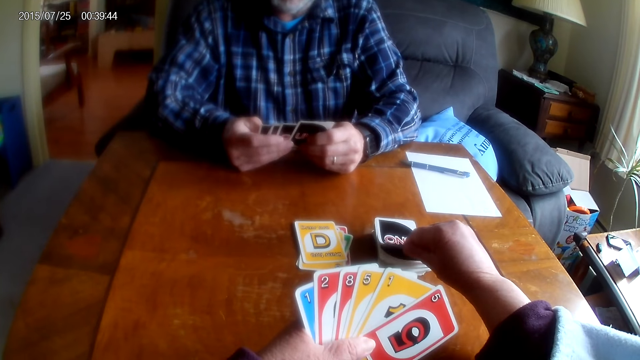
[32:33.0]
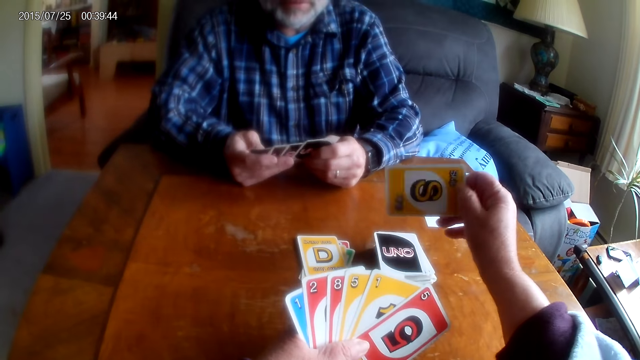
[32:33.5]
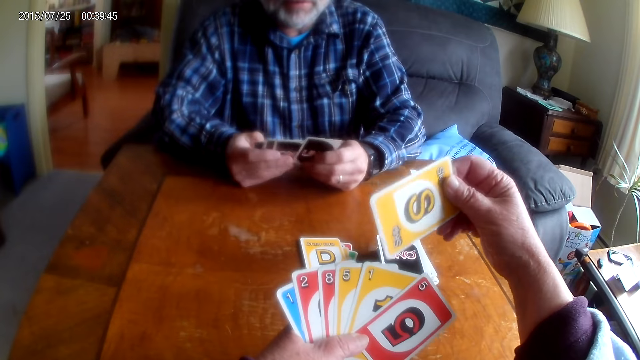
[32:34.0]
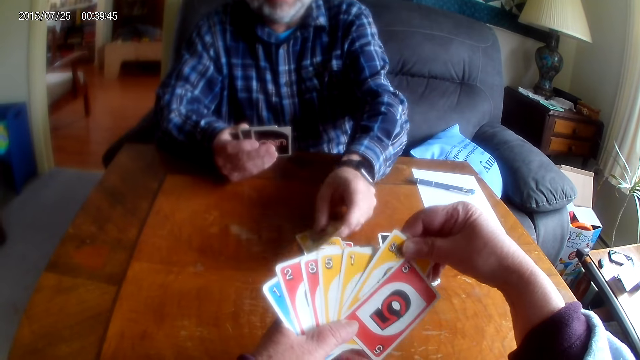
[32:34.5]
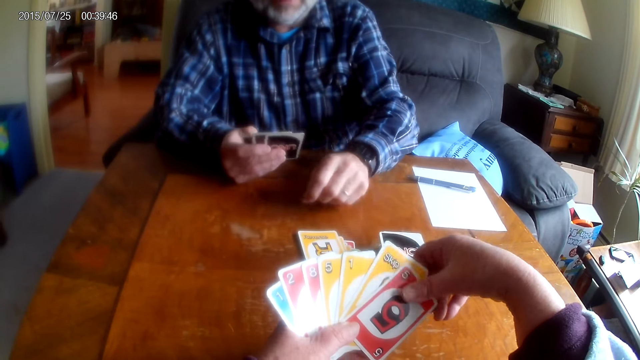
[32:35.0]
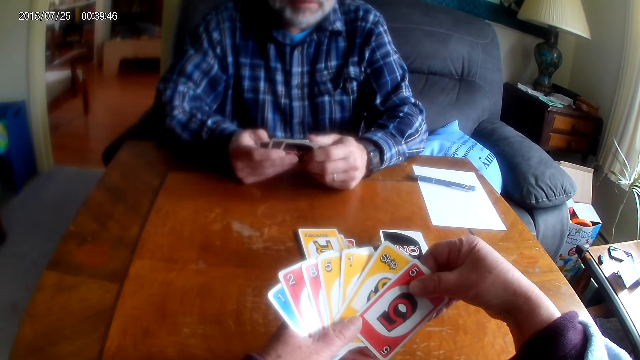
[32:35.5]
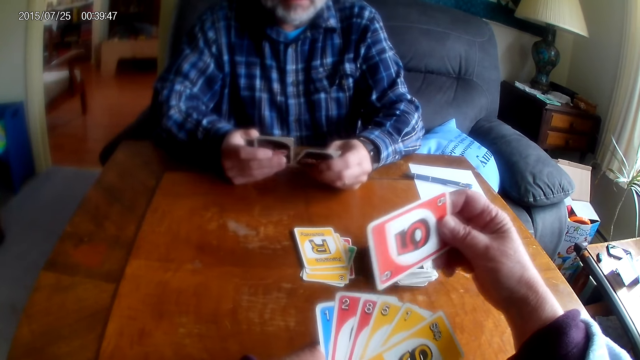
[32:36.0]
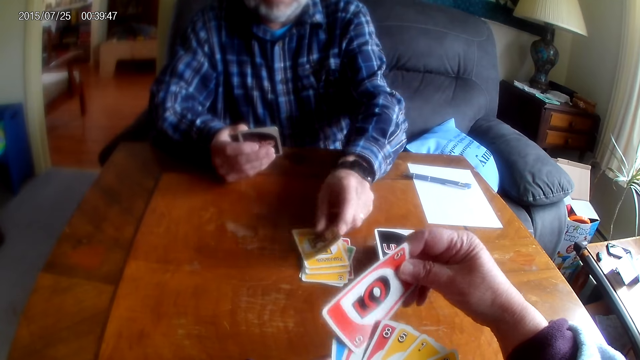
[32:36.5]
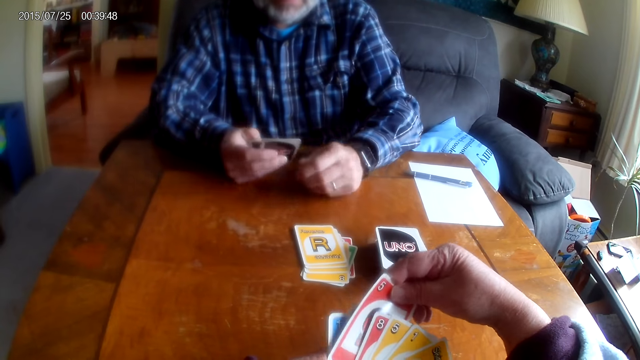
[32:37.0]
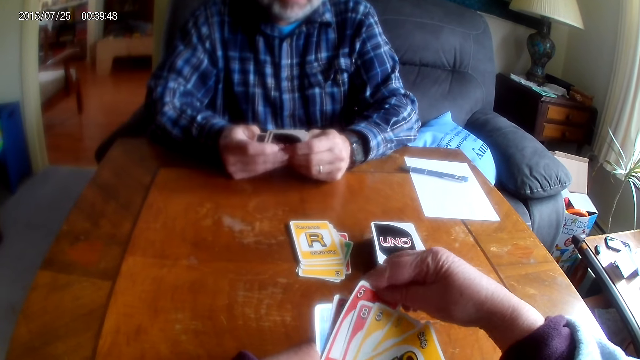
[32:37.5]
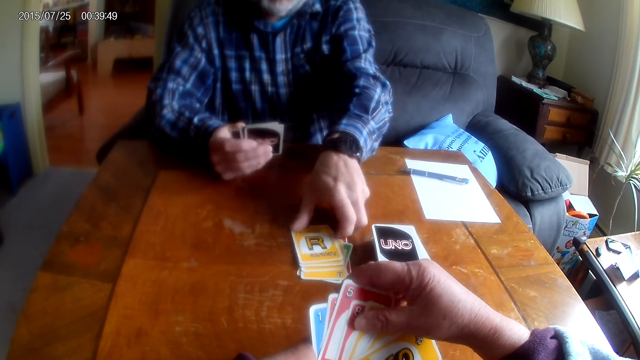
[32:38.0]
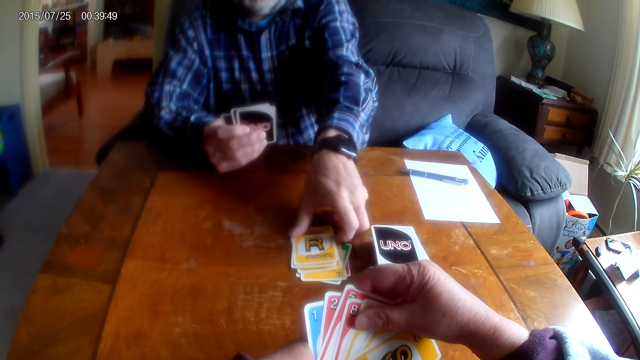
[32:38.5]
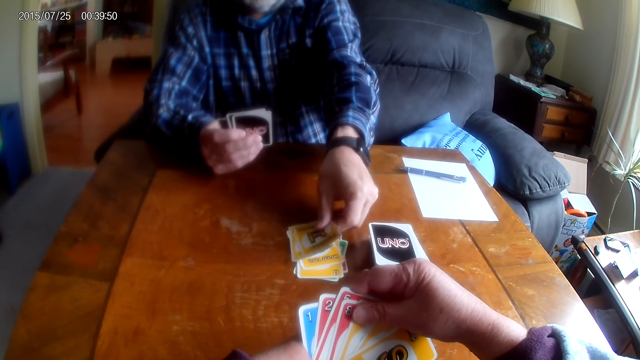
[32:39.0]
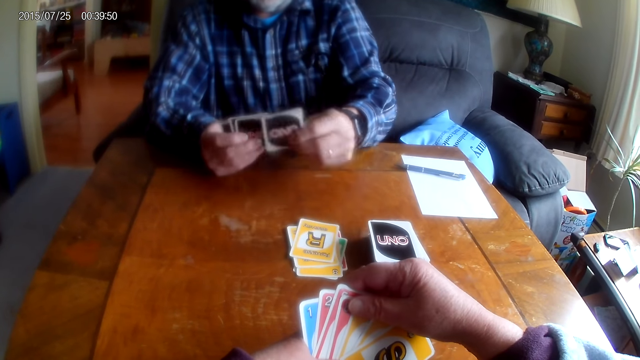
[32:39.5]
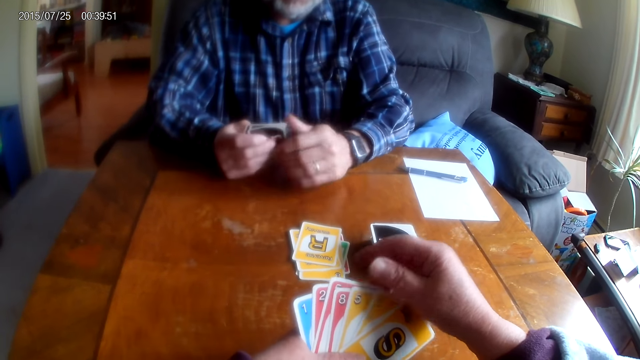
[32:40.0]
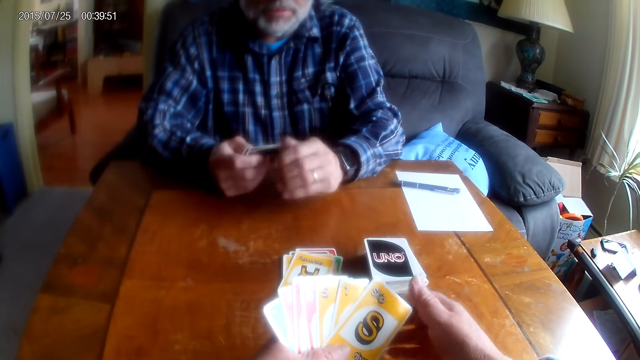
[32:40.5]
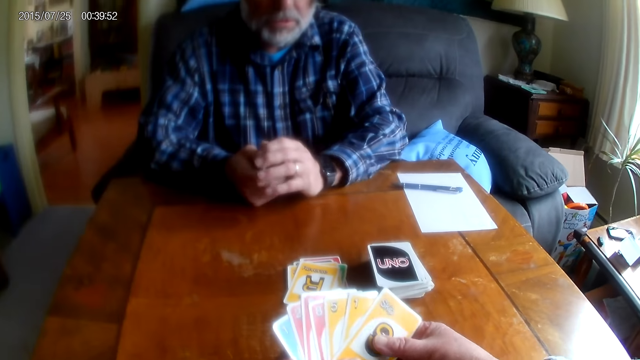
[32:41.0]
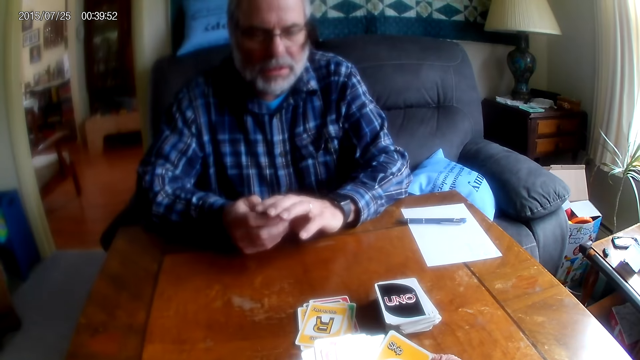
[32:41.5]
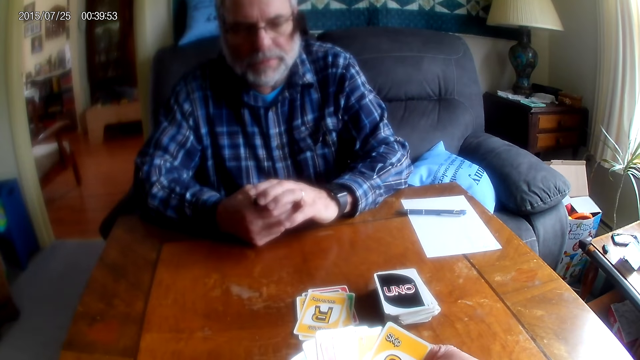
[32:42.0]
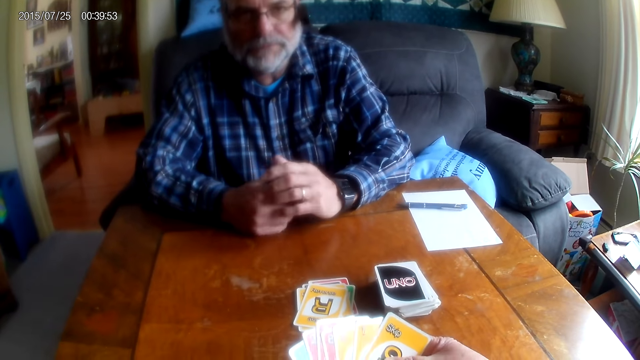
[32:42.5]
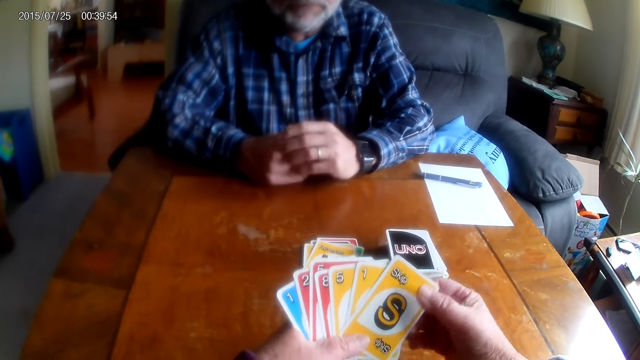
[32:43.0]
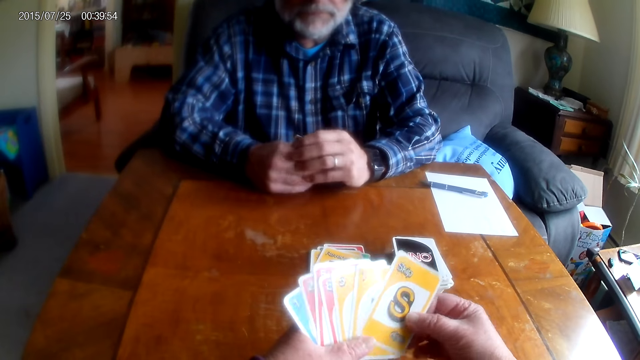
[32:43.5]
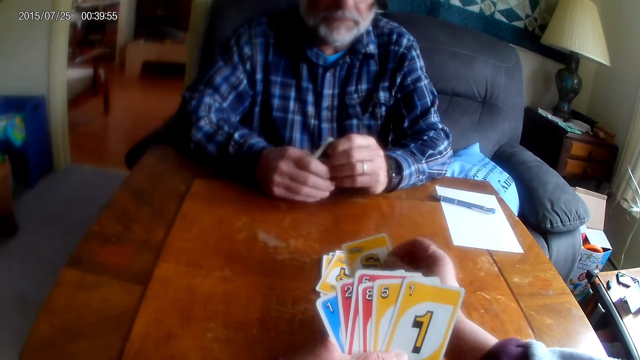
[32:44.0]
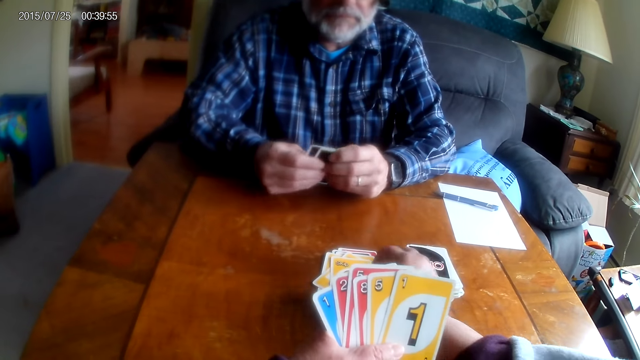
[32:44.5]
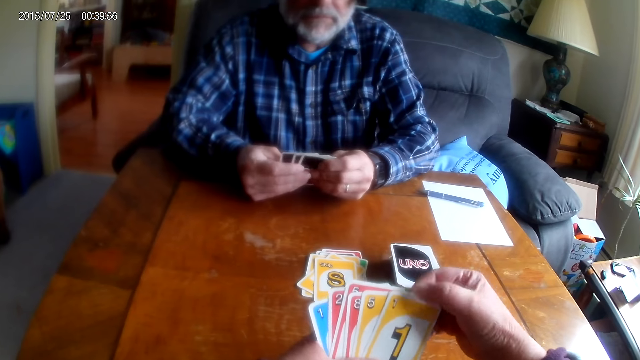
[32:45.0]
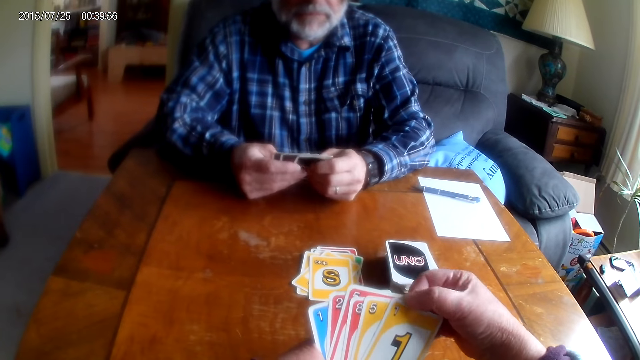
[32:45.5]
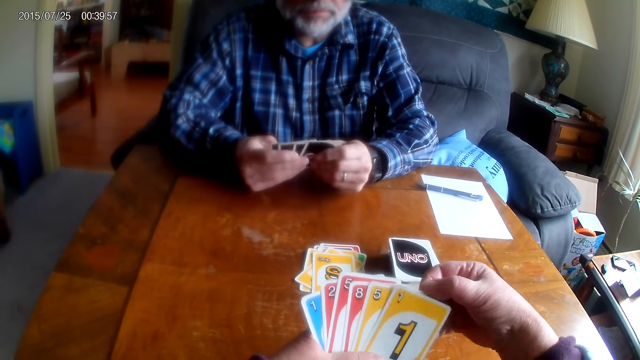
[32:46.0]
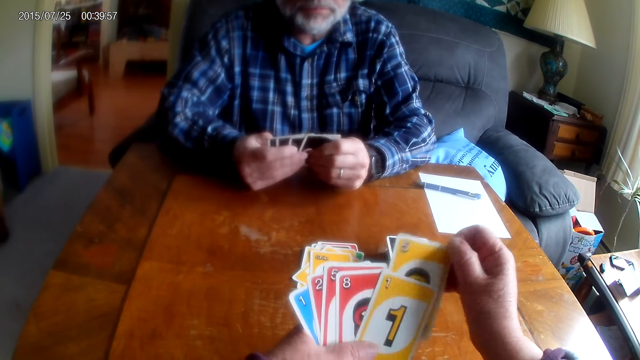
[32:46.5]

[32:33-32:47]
A man places a card on the table. The camera wearer places a card on the table. The man picks a card from the table and converses with the camera wearer. The camera wearer places a card on the table. The man puts the playing cards on the table.

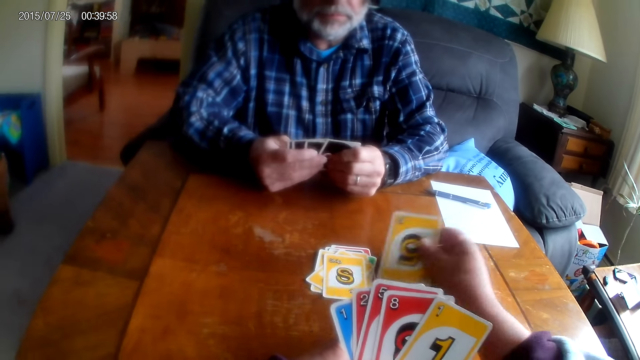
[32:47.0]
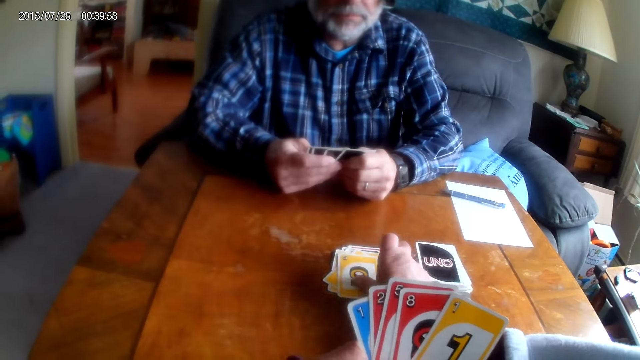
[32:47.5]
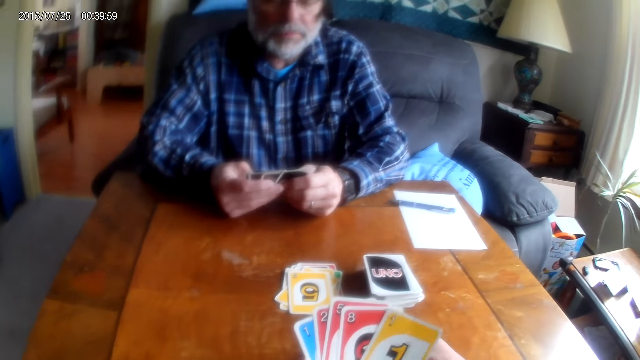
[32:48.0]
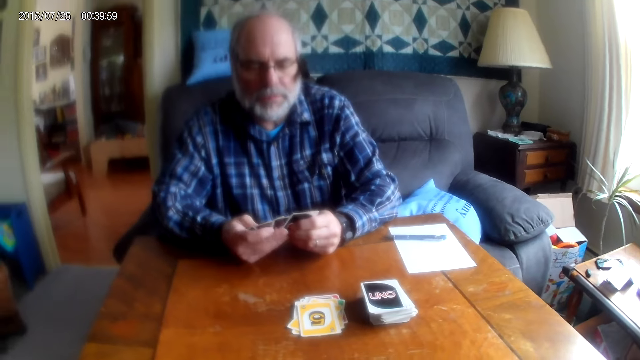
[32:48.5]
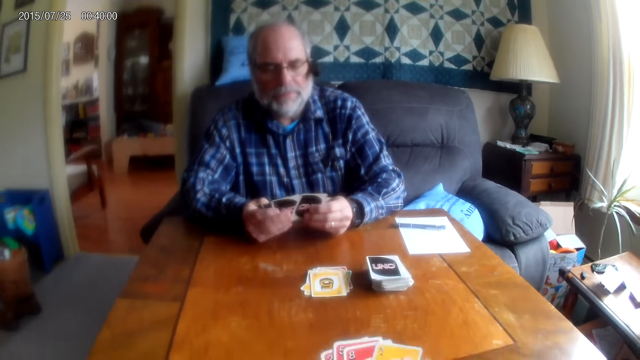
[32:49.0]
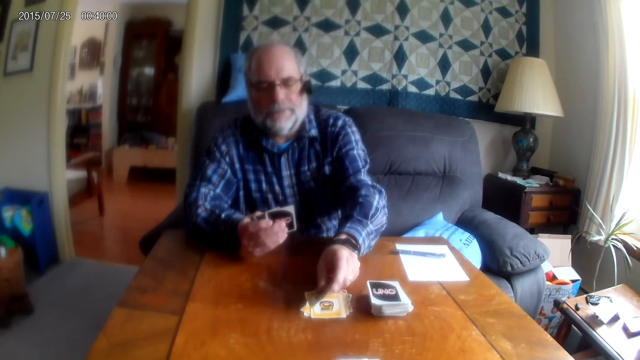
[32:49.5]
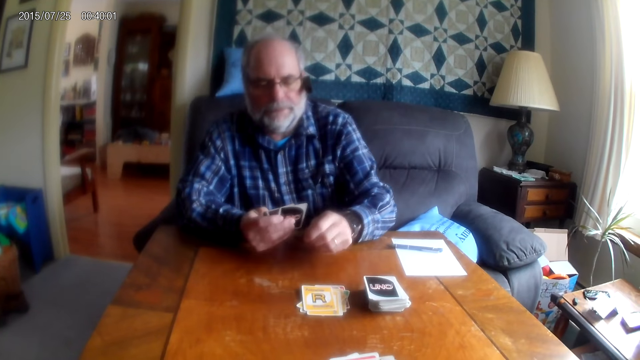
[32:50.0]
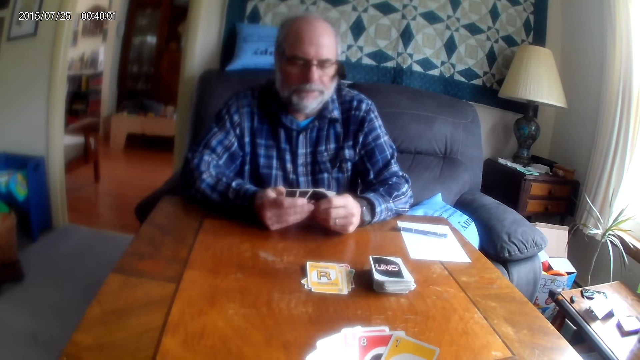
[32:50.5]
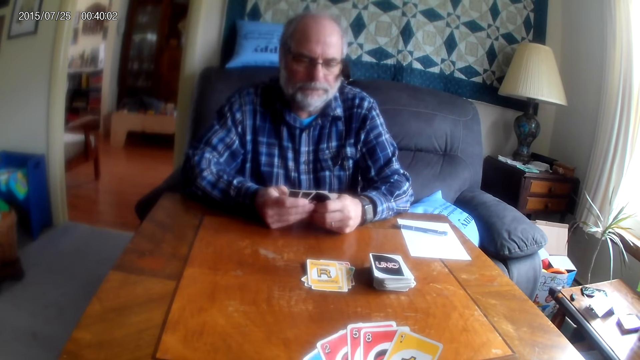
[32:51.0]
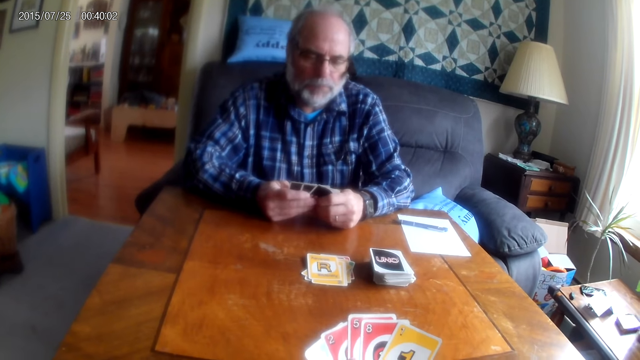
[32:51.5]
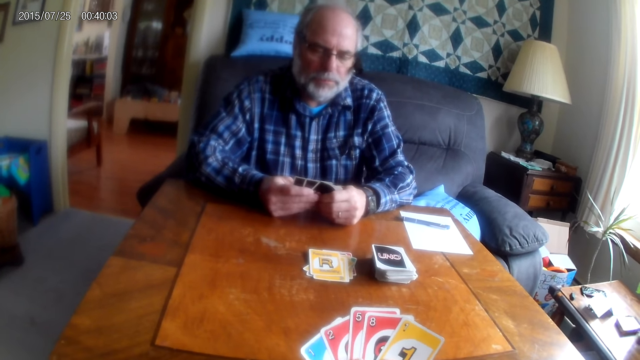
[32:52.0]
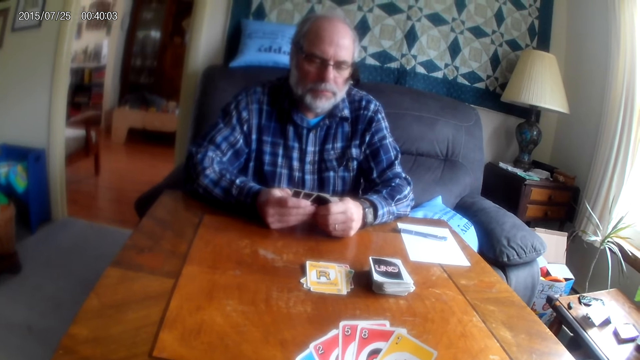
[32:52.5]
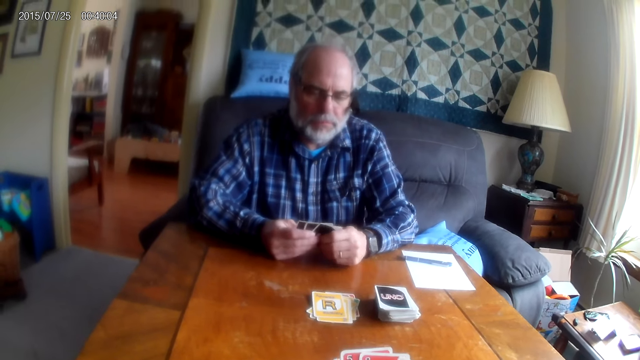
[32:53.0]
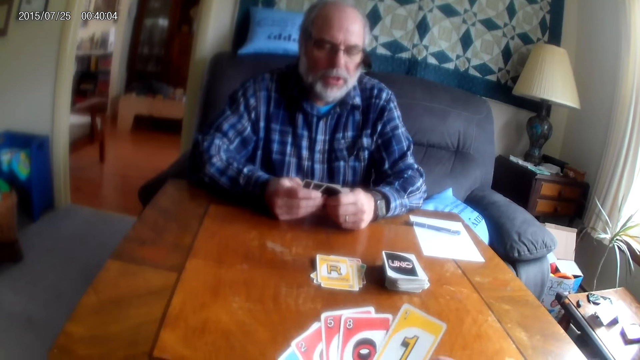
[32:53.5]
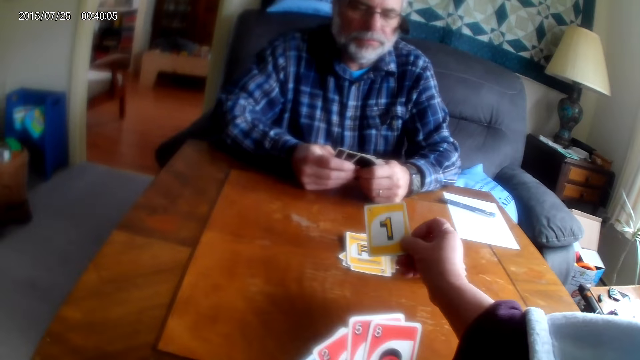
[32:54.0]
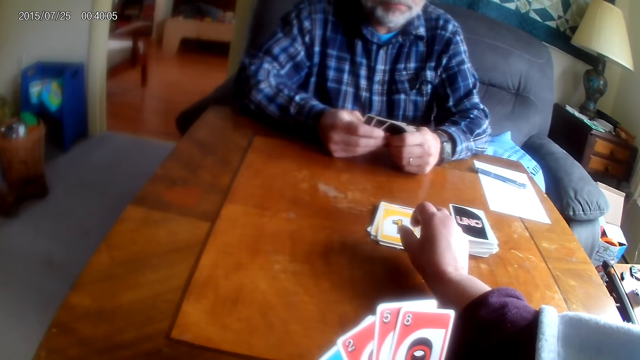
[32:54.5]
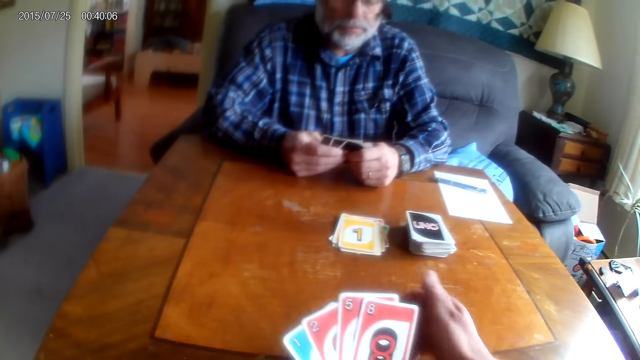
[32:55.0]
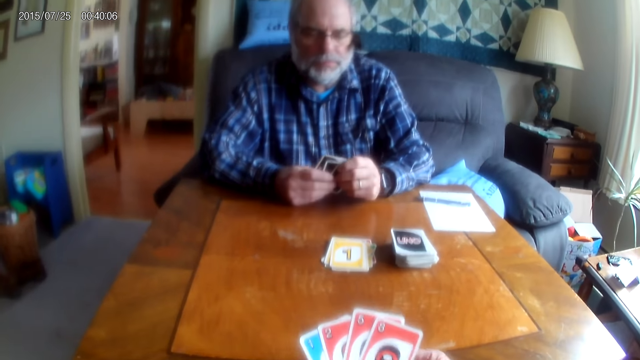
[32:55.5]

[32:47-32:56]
The camera wearer places a card on the table. A man places a card on the table. The camera wearer places a card on the table.
